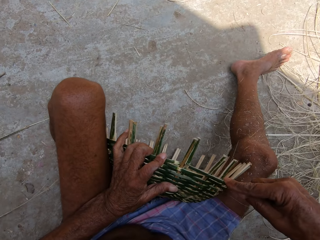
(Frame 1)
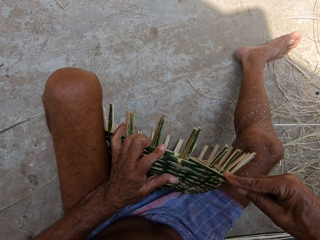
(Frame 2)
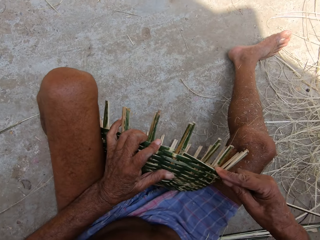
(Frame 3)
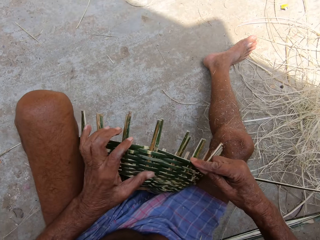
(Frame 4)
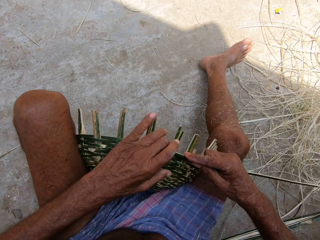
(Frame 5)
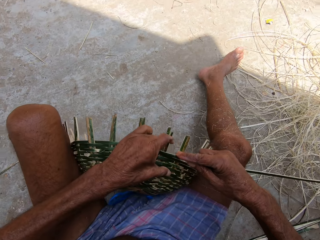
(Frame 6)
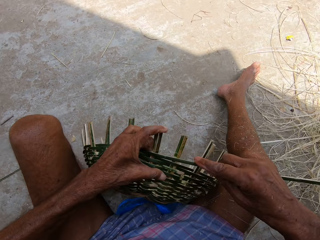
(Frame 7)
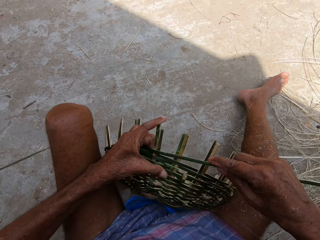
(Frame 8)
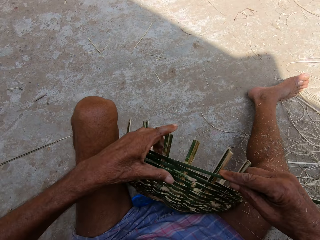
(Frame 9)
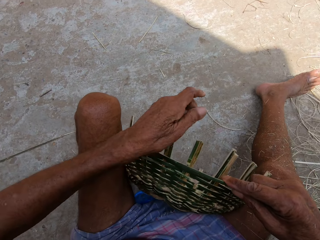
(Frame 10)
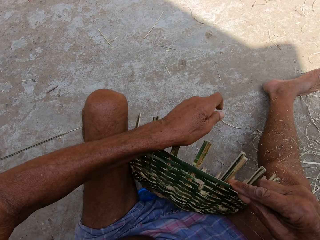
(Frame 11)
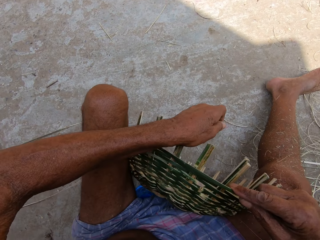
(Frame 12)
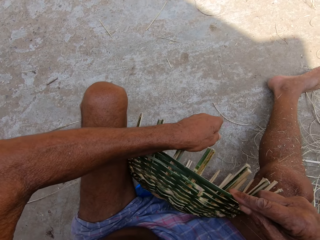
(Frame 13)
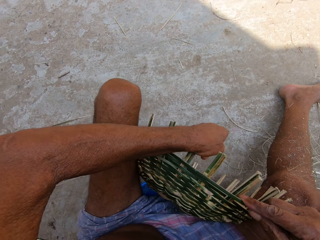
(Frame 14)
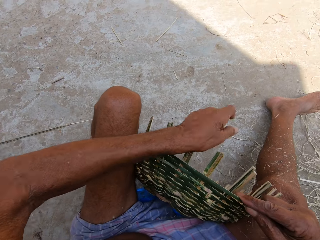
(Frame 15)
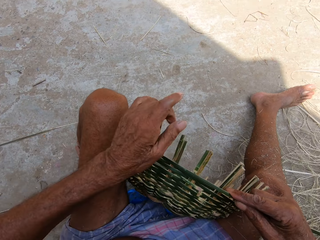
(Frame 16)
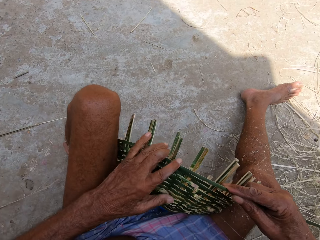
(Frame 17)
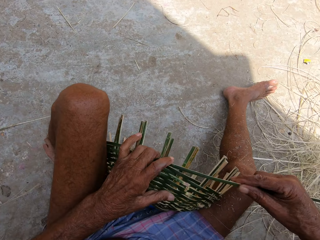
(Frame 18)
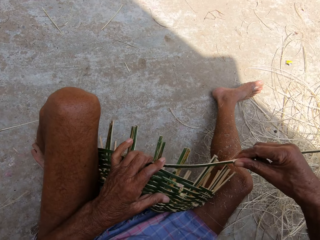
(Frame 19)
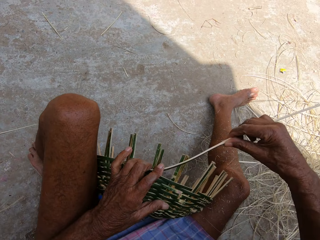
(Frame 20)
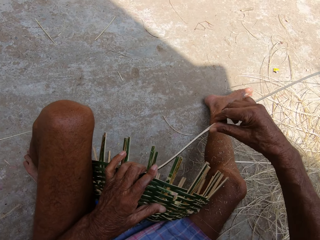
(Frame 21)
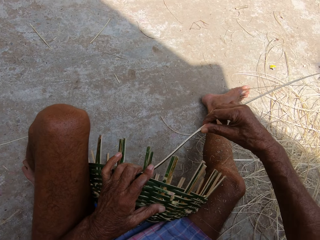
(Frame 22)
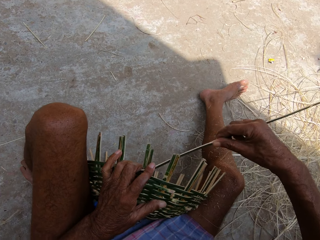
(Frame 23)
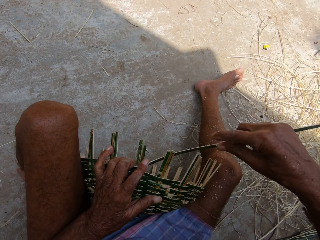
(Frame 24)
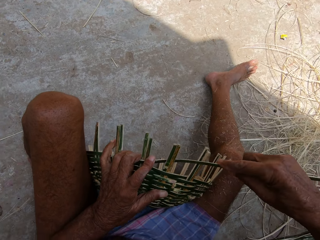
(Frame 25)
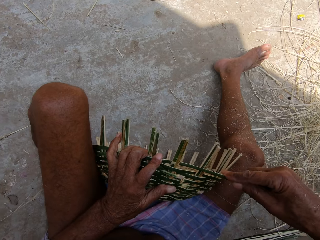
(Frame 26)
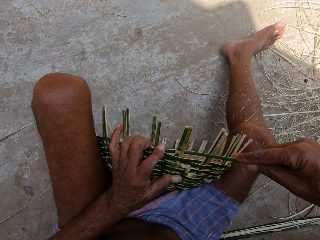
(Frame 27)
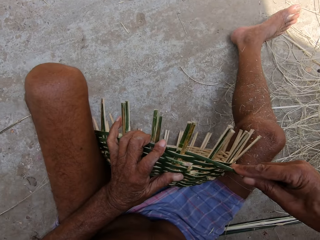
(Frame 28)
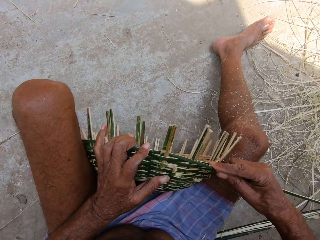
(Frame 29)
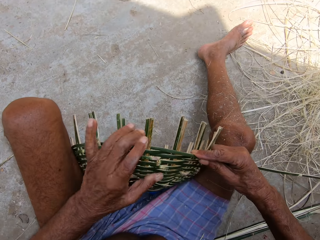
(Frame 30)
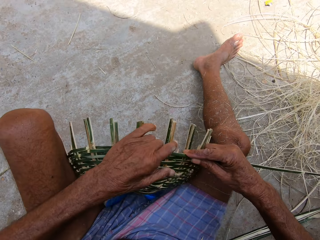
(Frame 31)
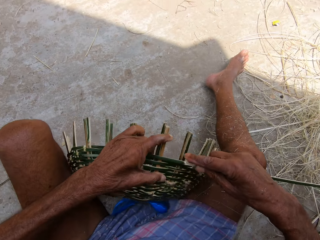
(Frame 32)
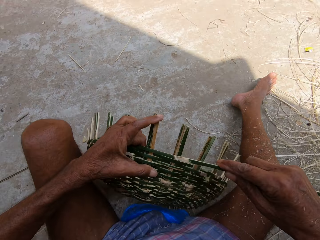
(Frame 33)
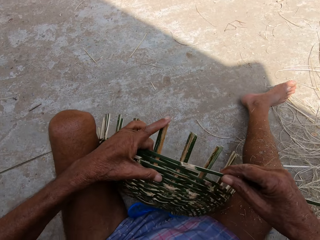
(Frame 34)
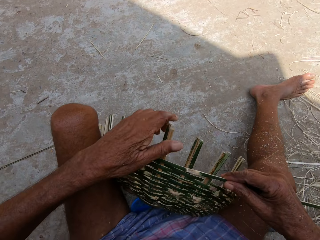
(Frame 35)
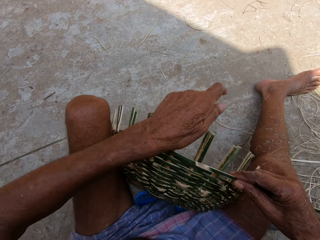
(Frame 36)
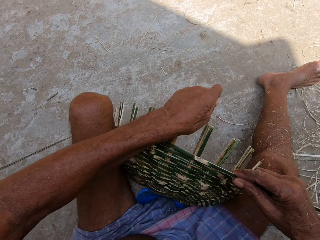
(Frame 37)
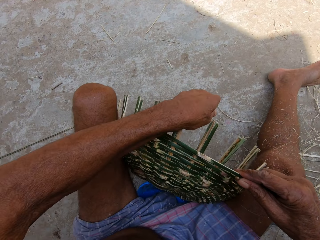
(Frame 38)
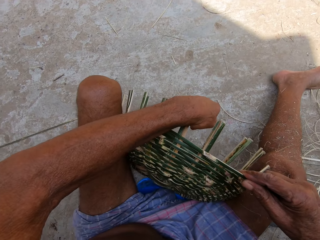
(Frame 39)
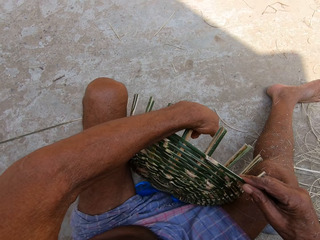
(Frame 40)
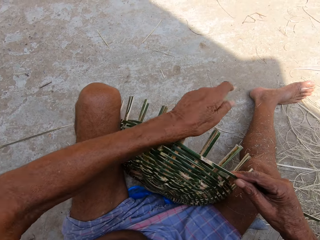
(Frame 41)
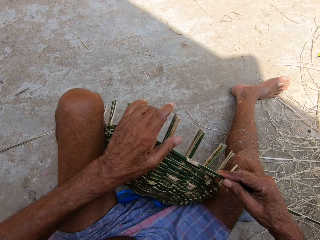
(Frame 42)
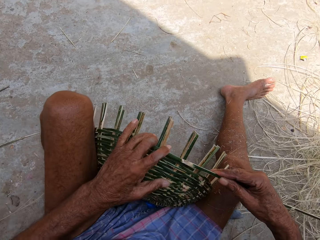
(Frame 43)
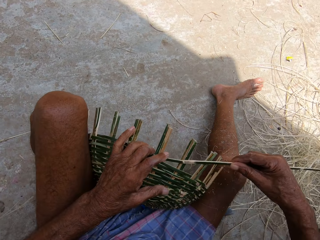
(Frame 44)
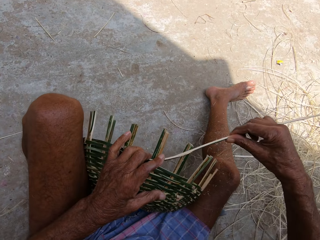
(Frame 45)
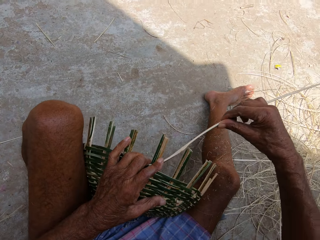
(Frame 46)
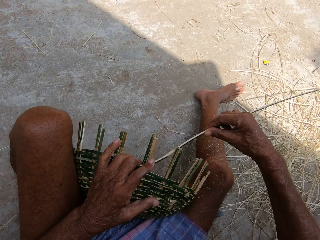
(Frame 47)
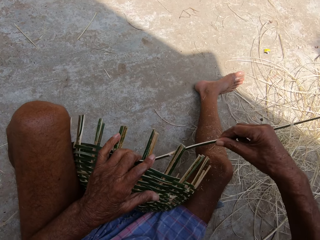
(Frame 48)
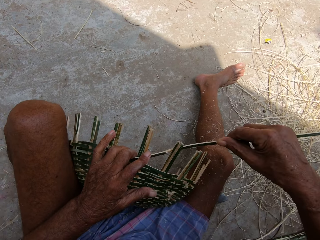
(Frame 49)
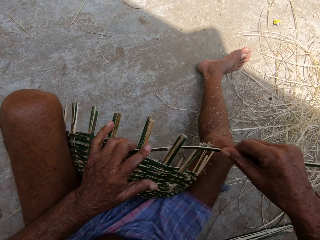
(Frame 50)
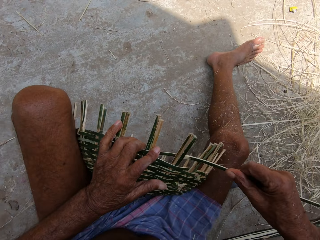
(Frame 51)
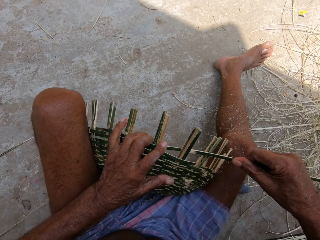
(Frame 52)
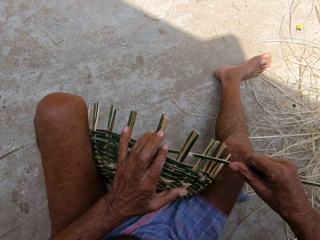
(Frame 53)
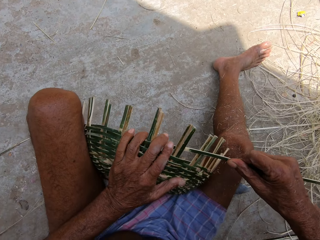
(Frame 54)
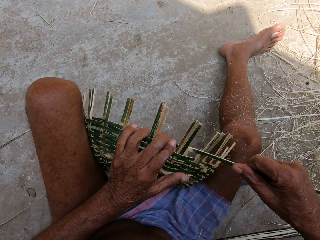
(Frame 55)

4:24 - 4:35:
The camera wearer adjusts the basket with his left hand. He bends the basket with his left hand. He places his left hand on the basket. He weaves the basket with the wicker in his right hand. He adjusts the basket with his left hand. He bends the basket with his left hand. He places his left hand on the basket. He weaves the basket with the wicker in his right hand.

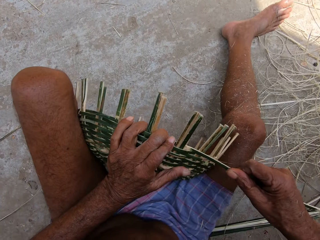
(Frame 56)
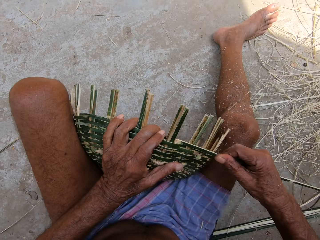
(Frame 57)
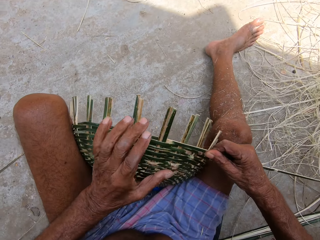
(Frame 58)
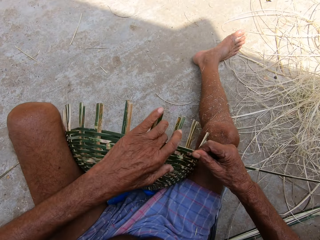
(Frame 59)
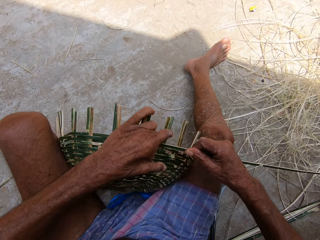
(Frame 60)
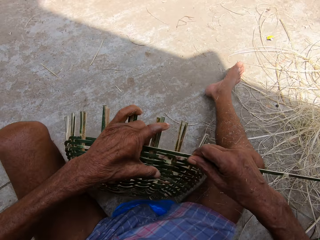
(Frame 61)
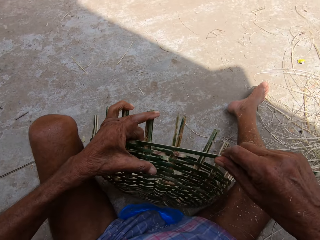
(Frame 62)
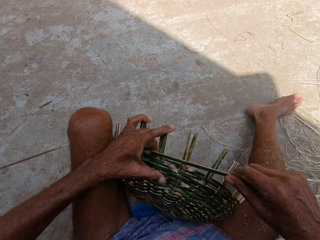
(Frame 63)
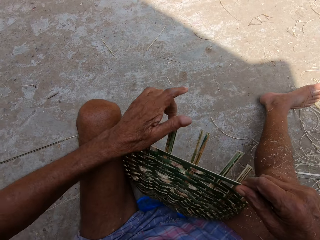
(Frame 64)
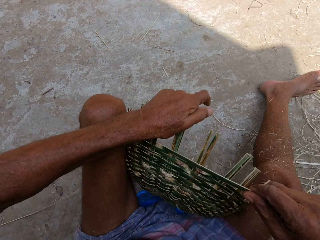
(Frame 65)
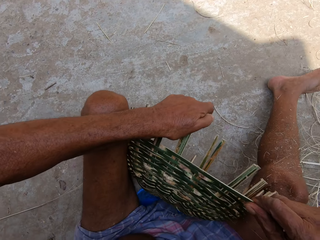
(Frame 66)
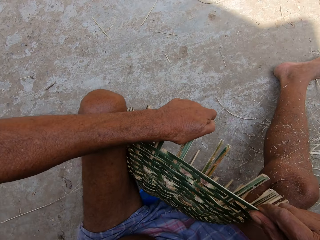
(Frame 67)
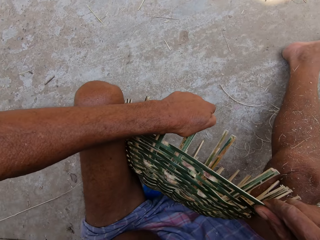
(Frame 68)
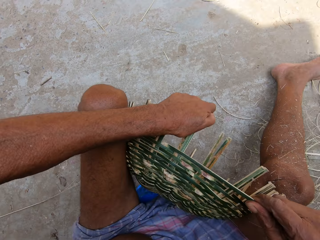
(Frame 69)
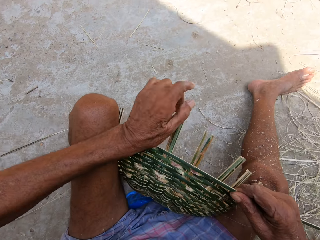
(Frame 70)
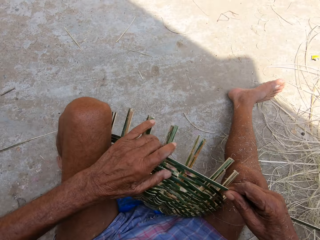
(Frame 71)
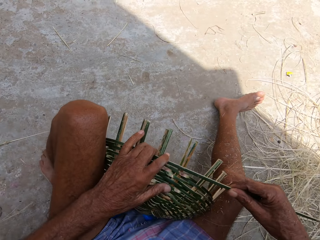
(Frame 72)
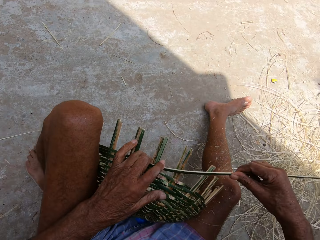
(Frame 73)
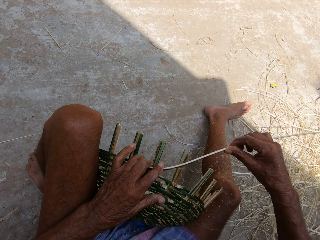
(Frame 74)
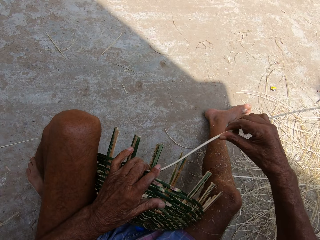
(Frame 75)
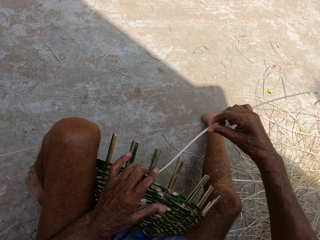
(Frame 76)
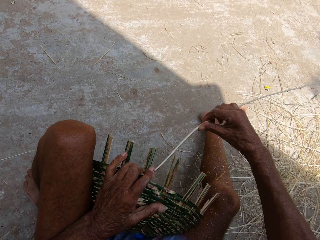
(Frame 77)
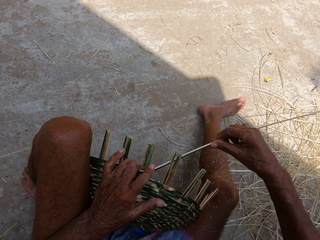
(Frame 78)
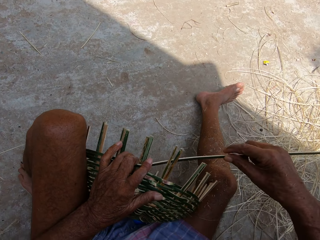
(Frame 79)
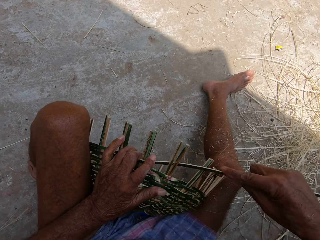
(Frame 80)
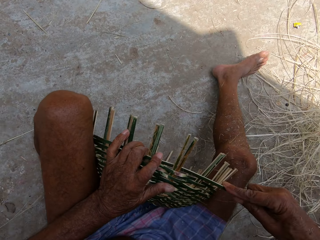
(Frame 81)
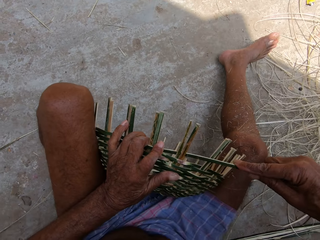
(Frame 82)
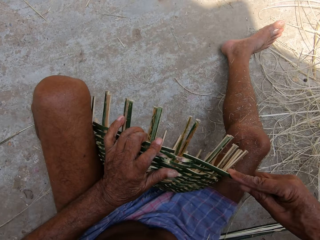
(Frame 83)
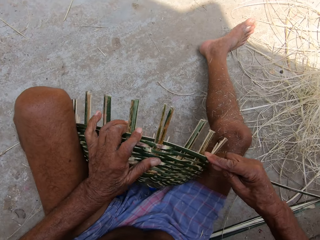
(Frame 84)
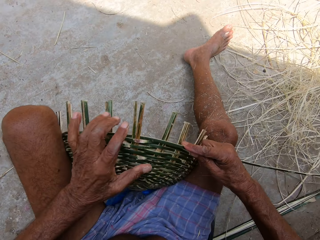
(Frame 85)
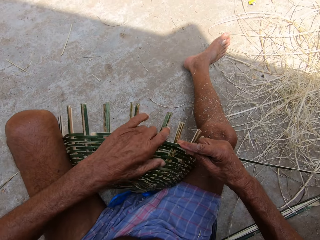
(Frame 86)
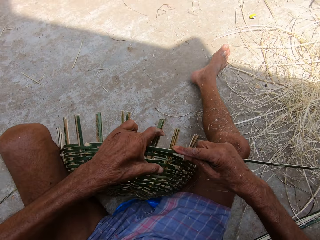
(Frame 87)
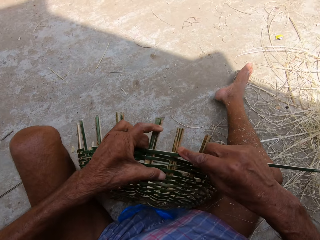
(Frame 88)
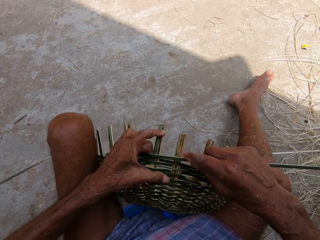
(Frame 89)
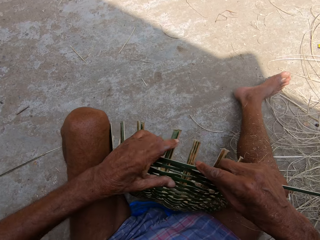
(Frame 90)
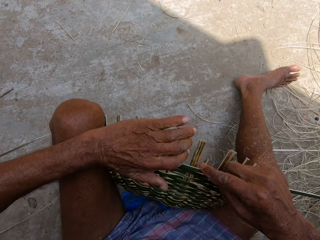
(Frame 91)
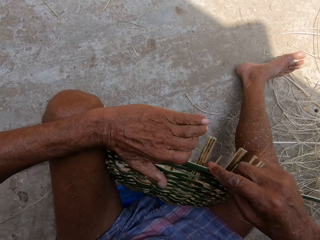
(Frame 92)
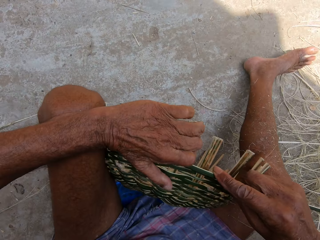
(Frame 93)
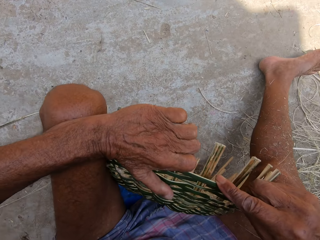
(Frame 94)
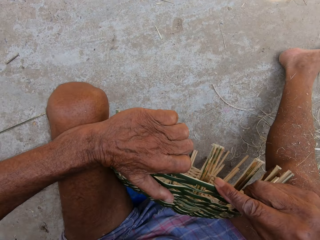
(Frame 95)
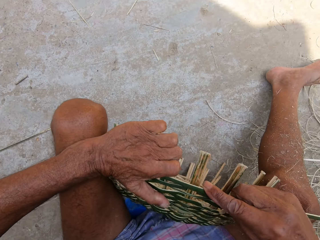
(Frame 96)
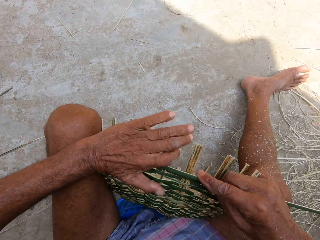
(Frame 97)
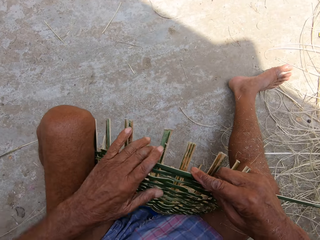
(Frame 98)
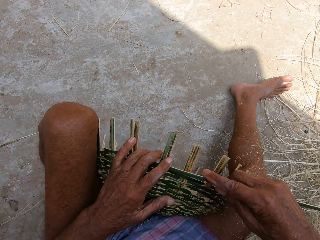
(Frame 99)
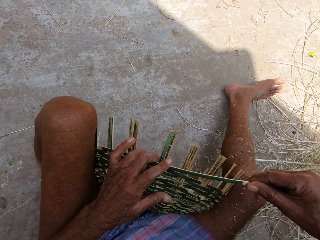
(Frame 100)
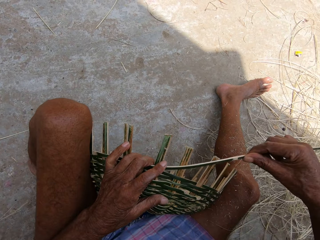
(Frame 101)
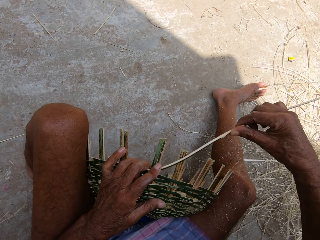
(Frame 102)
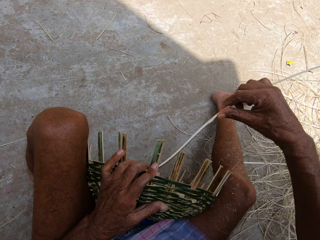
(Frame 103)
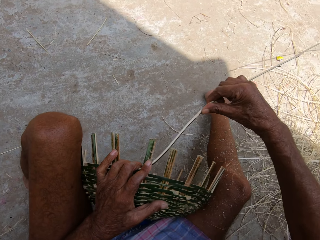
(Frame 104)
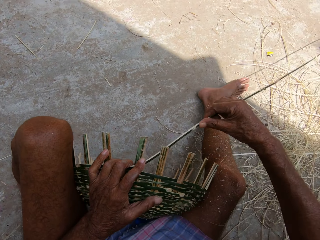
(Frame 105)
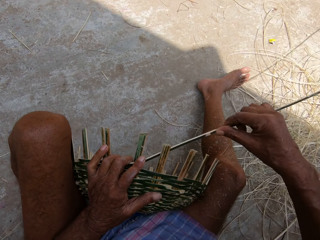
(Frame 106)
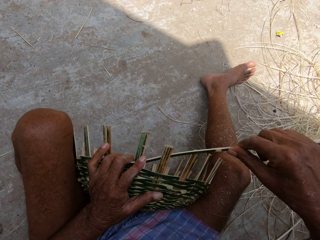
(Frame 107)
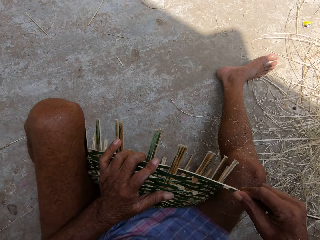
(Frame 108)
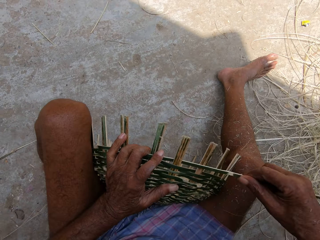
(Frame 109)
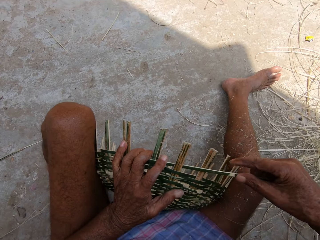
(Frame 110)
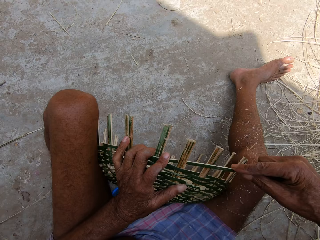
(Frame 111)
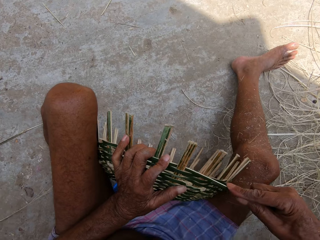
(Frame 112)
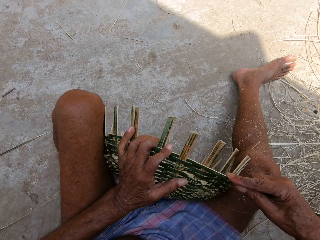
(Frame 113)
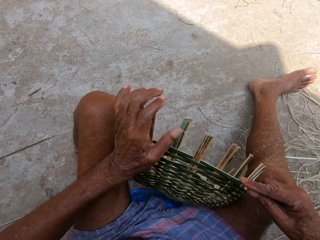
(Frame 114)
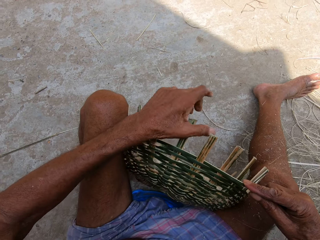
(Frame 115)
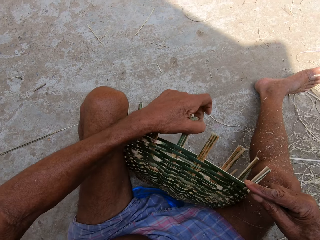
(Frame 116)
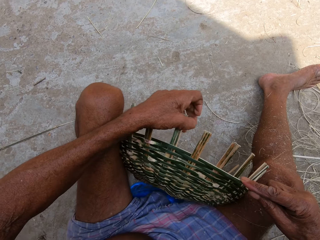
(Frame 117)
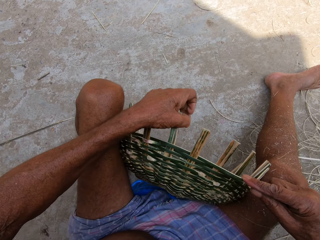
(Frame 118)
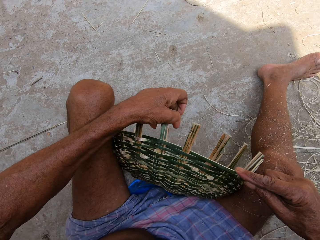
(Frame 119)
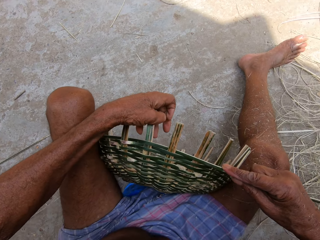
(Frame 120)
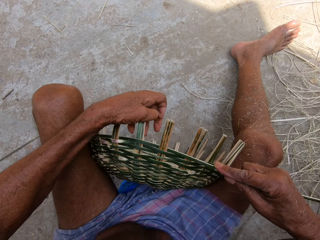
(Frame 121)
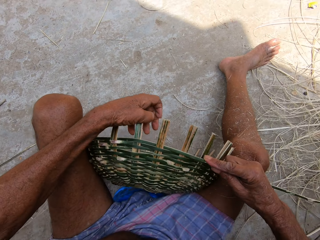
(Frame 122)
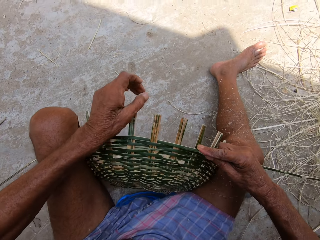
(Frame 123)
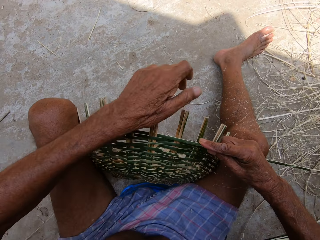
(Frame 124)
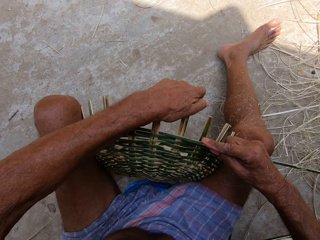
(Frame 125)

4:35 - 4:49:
The camera wearer adjusts the basket with his left hand. He bends the basket with his left hand. He places his left hand on the basket. He weaves the basket with the wicker in his right hand. He adjusts the basket with his left hand. He adjusts it again. He places his left hand on the basket. He weaves the basket with the wicker in his right hand.
